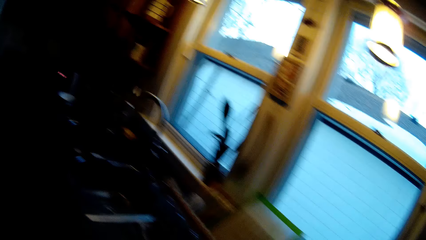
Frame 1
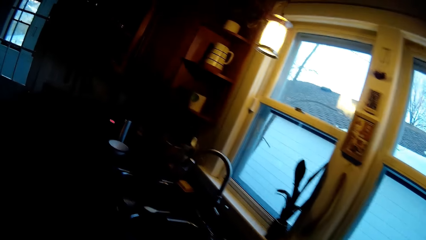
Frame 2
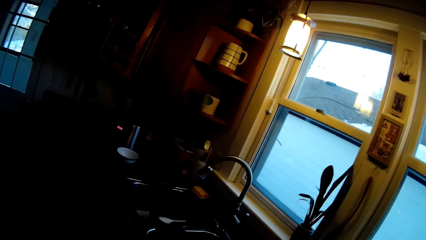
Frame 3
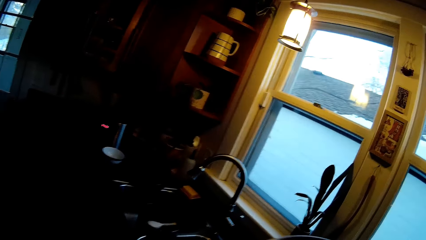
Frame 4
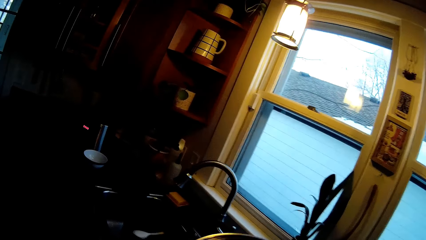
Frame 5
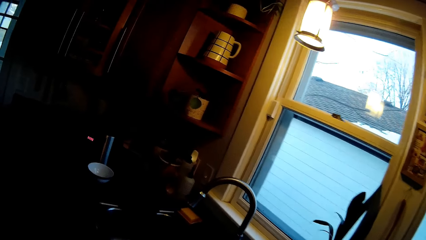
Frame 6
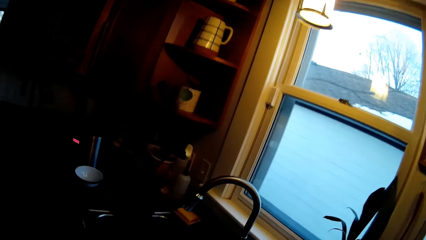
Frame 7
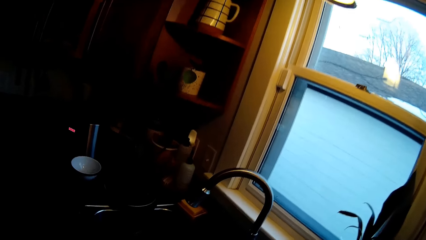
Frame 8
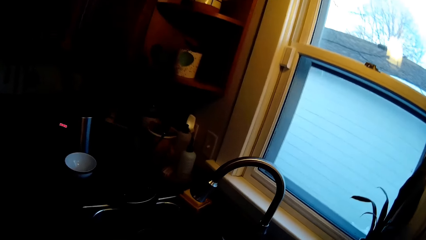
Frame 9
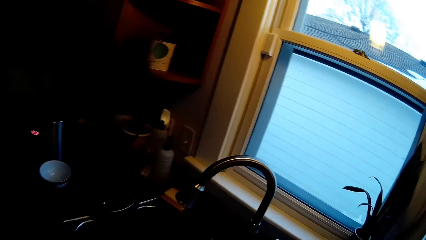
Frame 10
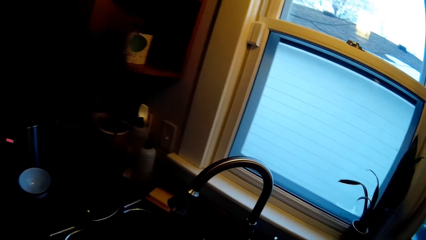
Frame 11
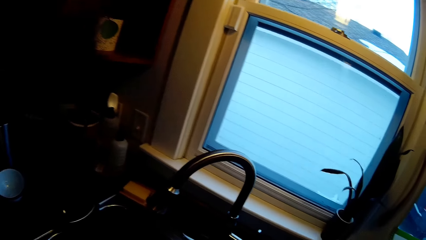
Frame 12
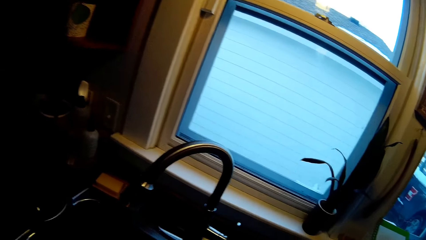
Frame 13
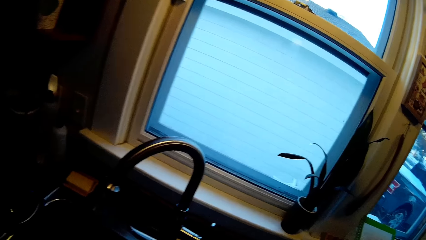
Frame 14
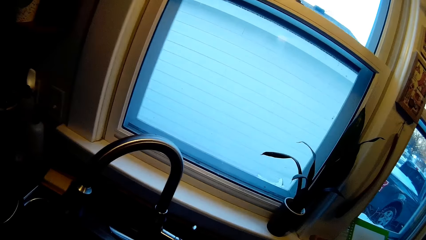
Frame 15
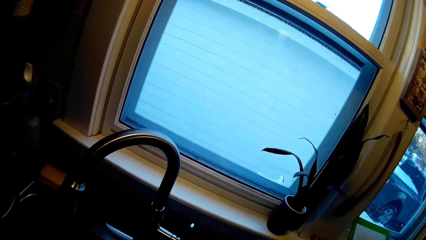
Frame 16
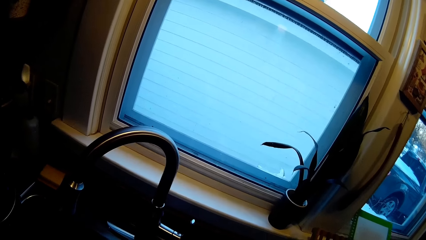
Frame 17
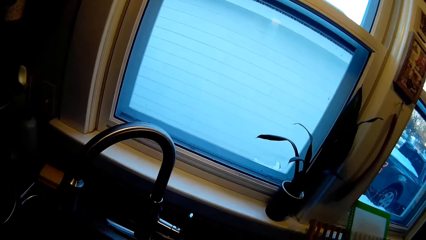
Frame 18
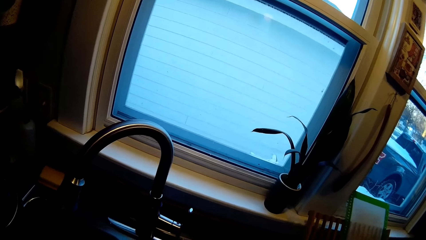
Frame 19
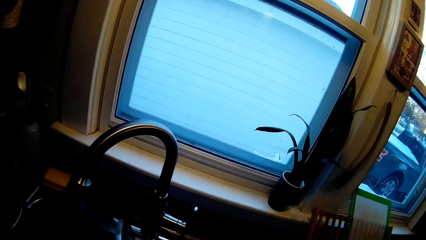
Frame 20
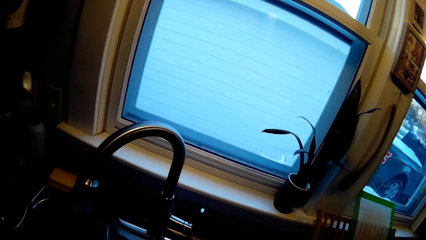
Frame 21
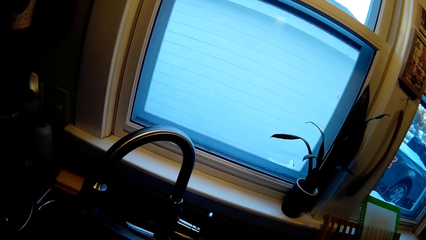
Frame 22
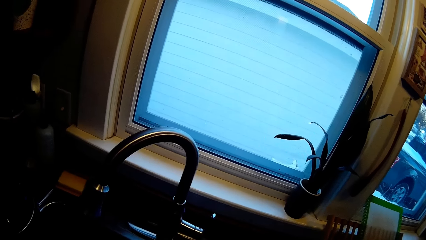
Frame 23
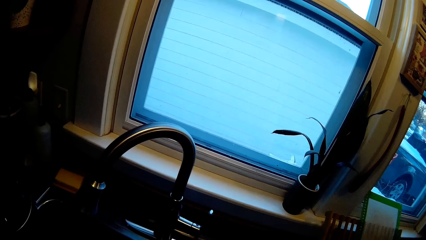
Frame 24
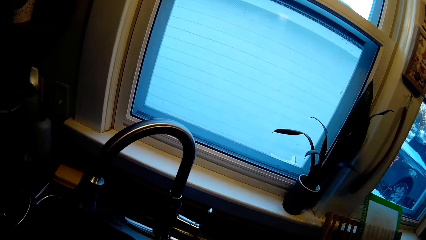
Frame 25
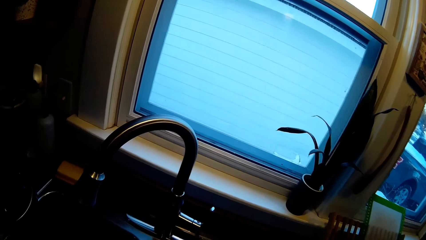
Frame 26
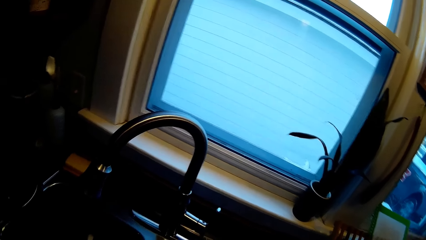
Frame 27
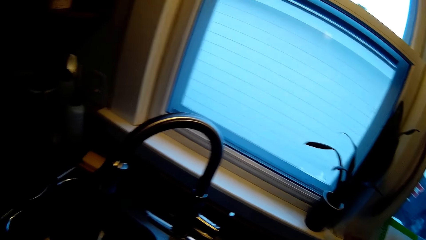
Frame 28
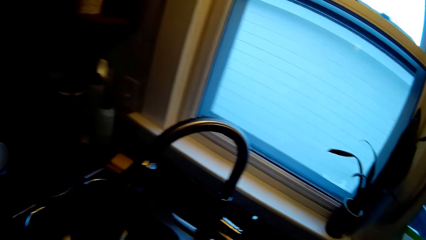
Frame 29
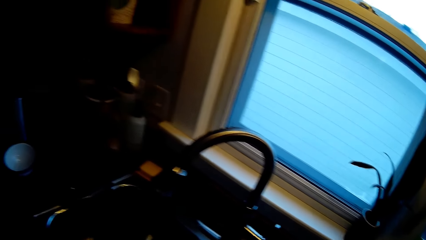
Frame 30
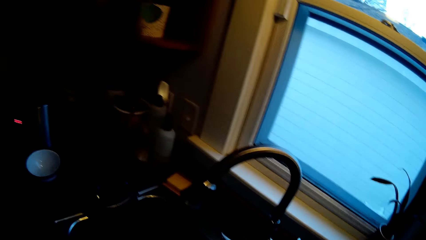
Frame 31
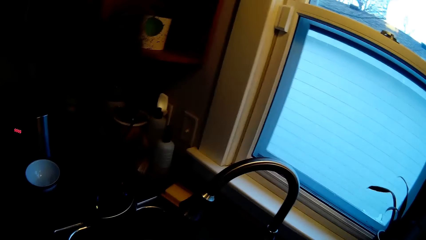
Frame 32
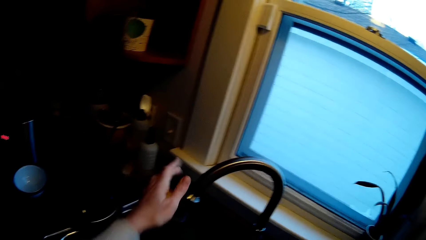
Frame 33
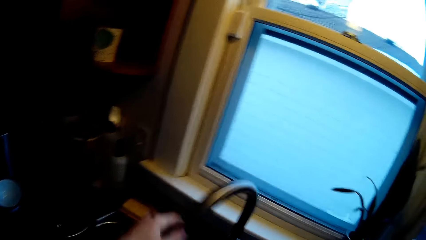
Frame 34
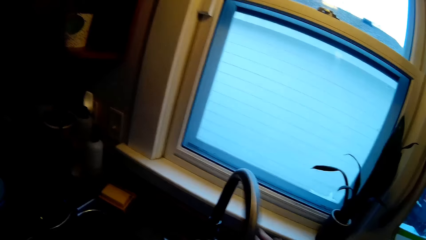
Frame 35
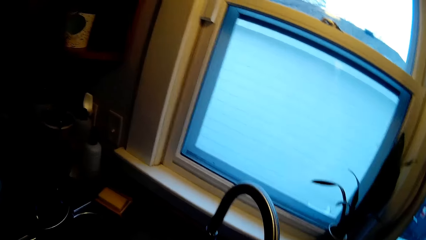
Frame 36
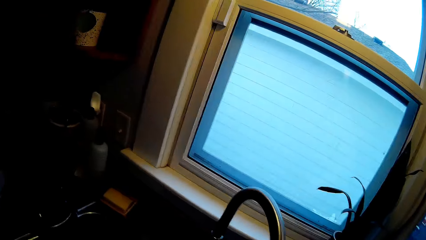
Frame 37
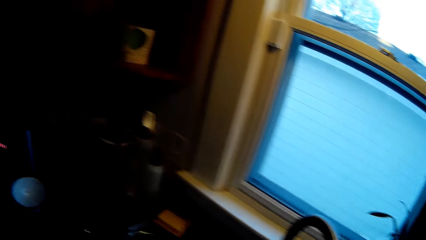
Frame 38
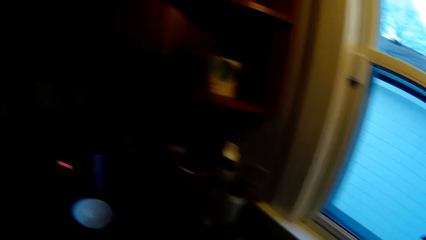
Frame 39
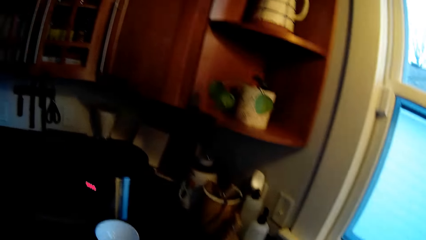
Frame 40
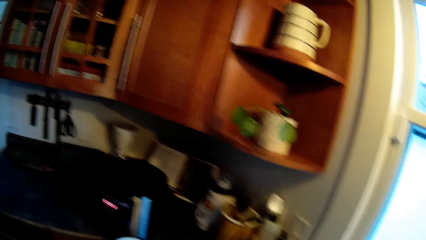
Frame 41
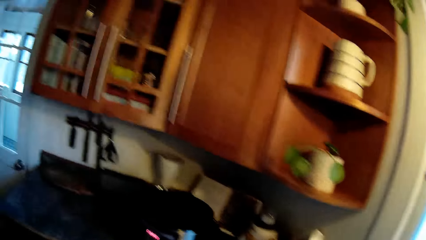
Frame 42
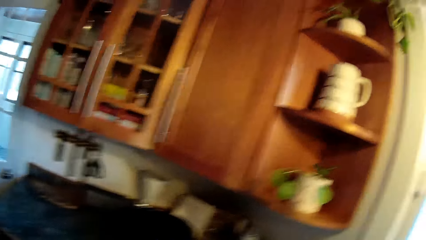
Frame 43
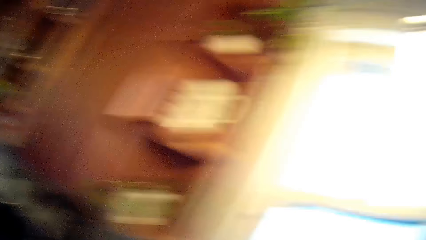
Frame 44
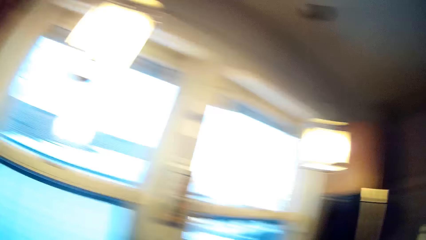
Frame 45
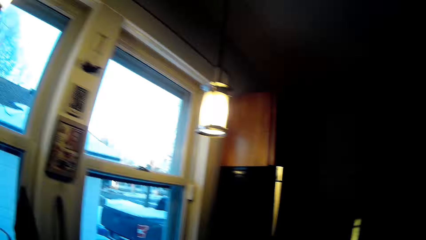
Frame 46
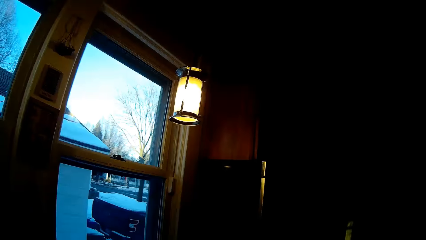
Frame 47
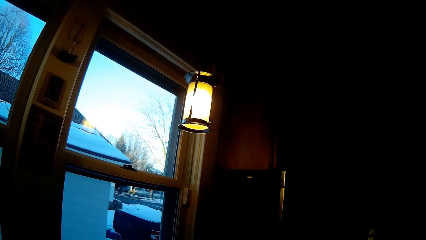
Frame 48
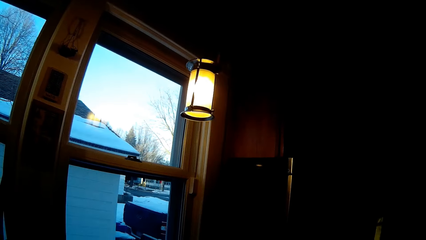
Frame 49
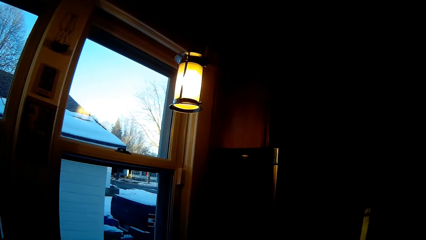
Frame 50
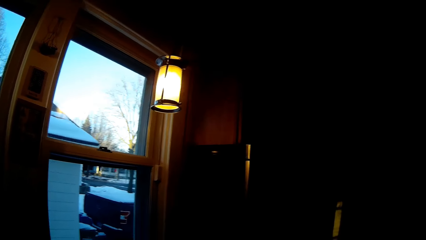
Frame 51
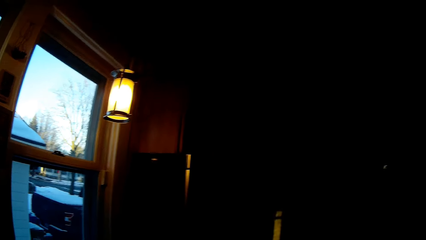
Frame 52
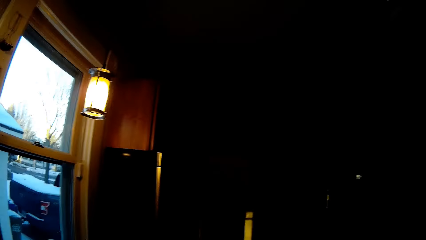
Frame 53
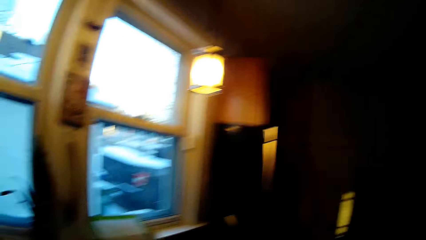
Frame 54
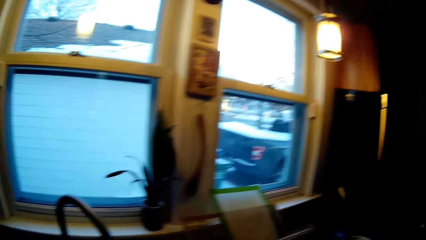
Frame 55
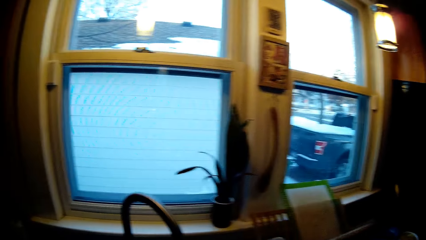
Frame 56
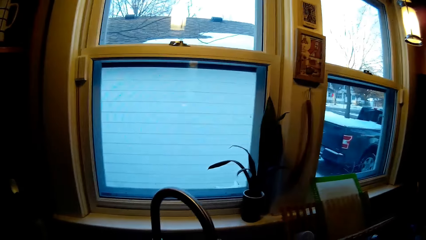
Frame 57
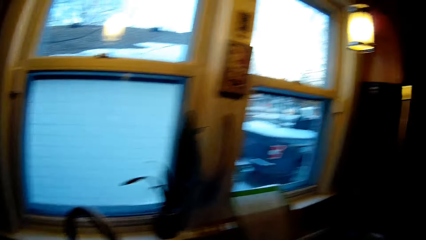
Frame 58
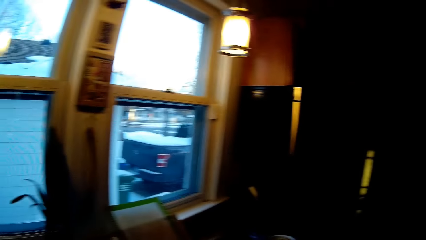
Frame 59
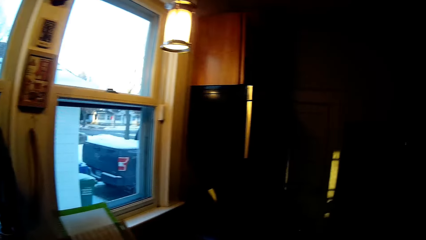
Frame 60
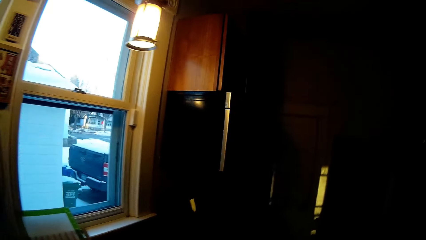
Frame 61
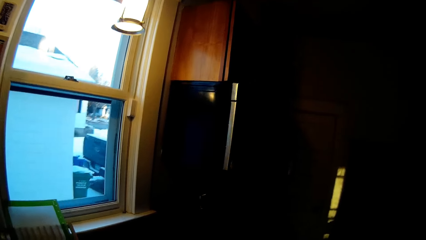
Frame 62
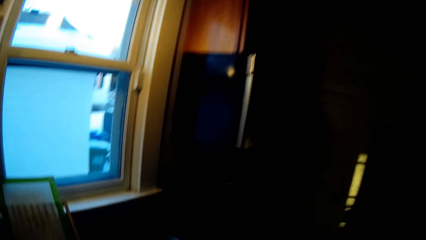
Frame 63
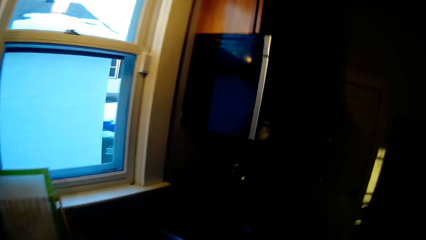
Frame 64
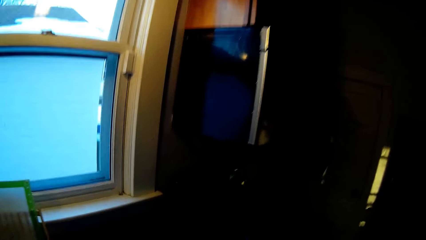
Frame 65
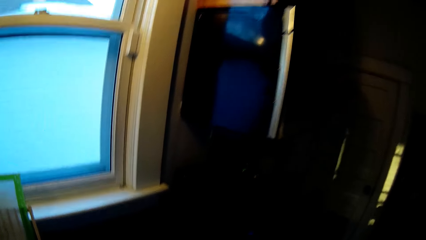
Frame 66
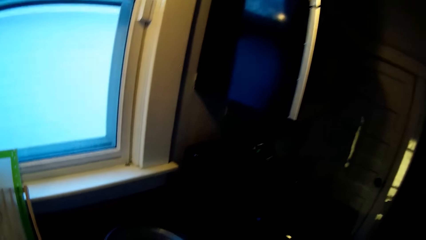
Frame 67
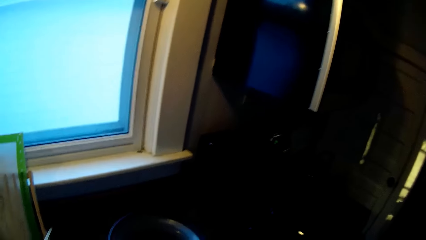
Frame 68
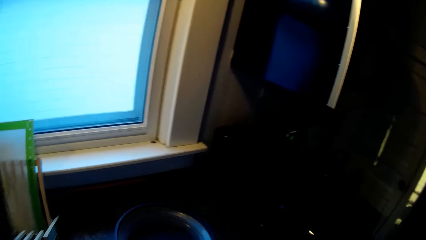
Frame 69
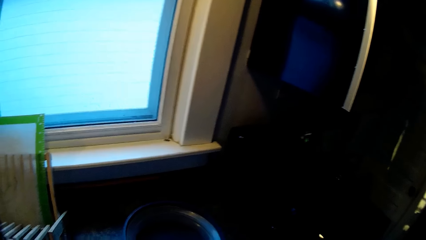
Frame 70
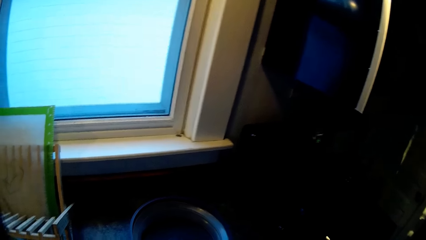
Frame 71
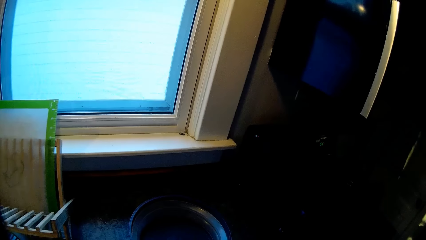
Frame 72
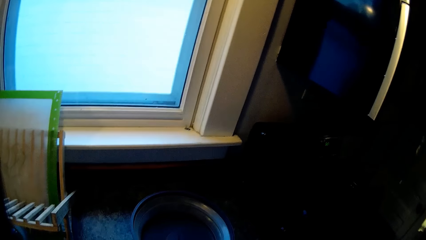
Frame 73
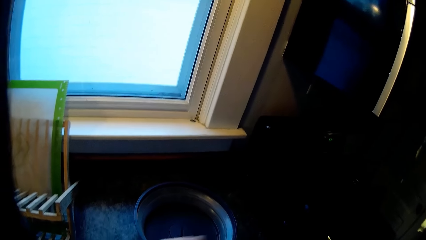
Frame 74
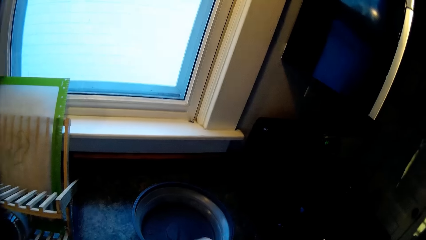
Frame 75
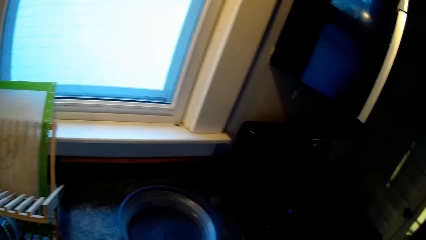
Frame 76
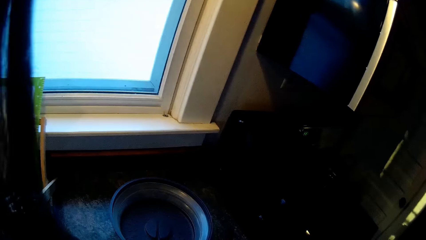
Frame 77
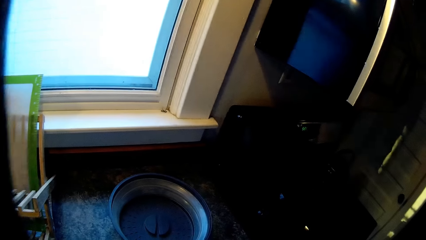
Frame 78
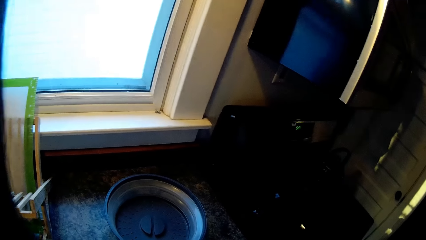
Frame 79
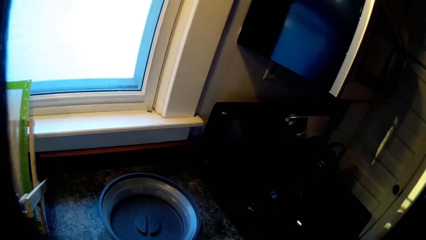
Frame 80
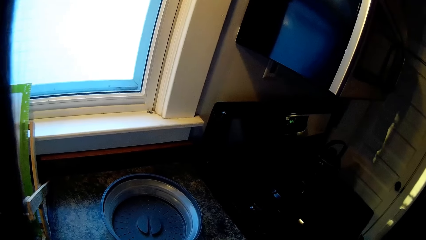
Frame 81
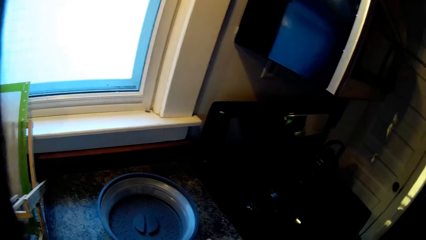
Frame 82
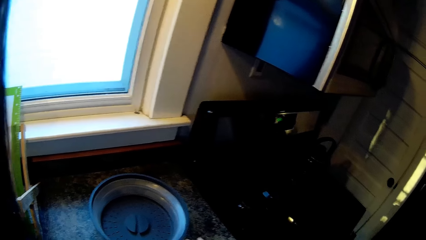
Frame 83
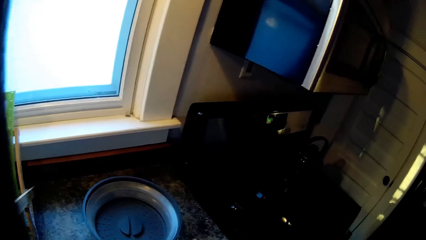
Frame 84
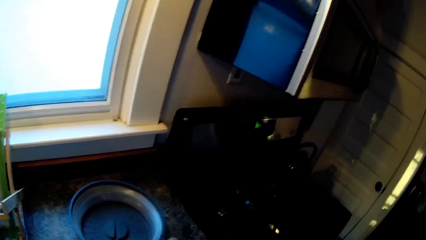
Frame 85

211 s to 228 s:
The camera wearer looks around. She turns a water tap with her left hand. She touches the tap with her right hand.
